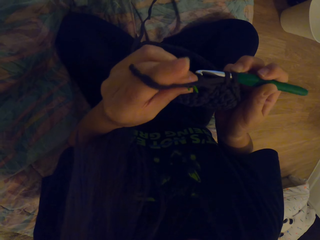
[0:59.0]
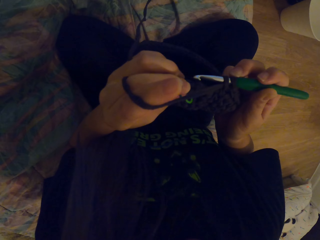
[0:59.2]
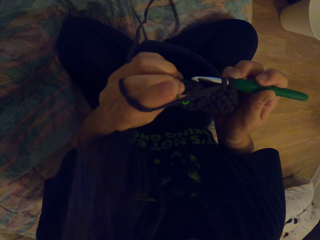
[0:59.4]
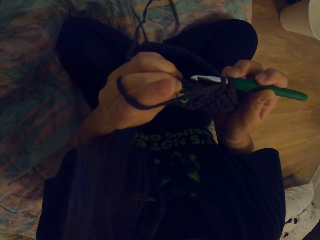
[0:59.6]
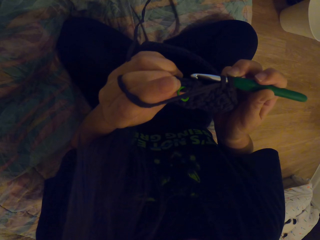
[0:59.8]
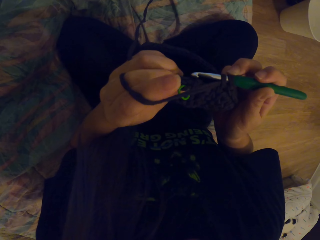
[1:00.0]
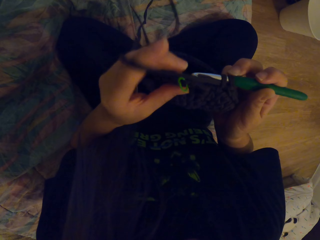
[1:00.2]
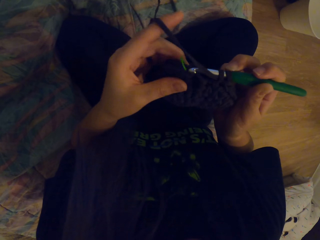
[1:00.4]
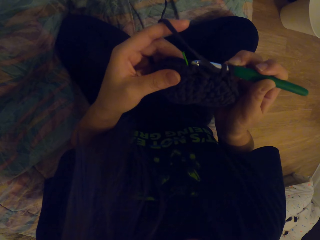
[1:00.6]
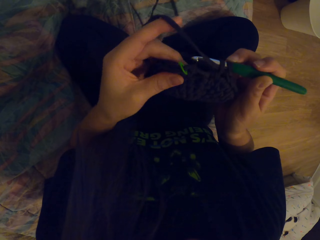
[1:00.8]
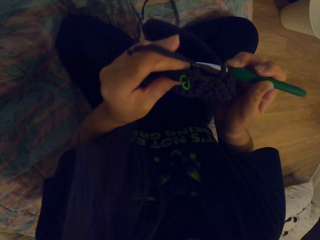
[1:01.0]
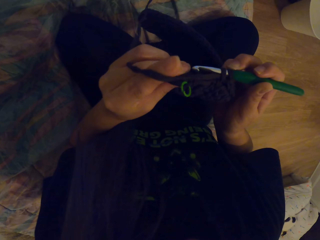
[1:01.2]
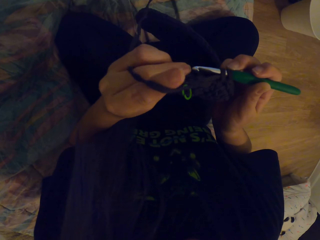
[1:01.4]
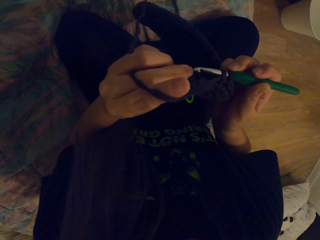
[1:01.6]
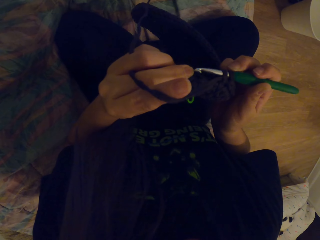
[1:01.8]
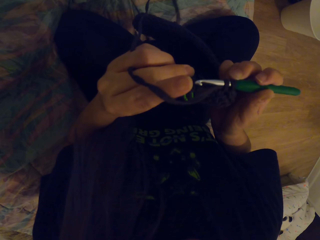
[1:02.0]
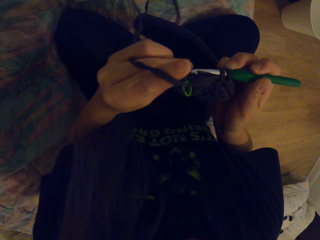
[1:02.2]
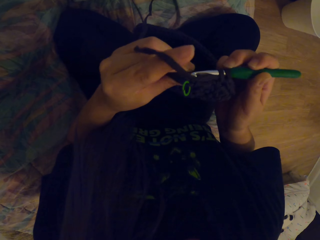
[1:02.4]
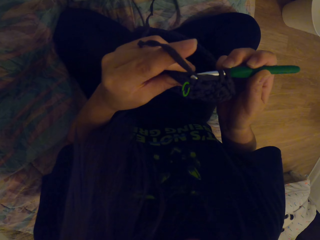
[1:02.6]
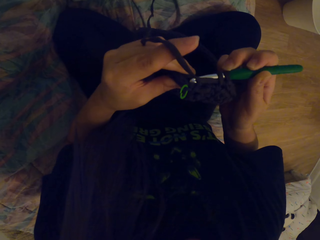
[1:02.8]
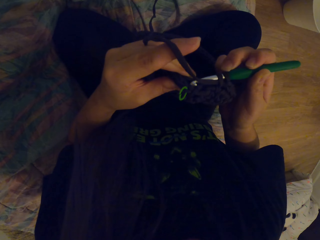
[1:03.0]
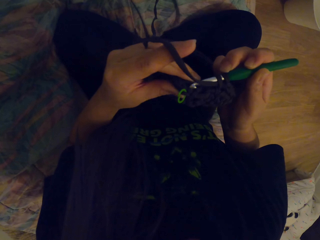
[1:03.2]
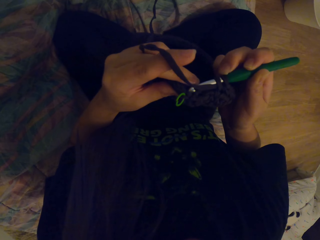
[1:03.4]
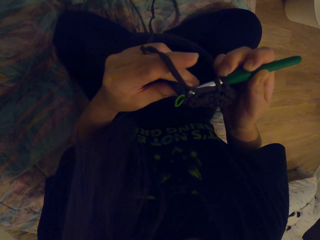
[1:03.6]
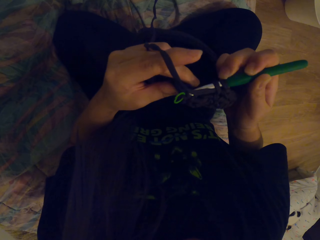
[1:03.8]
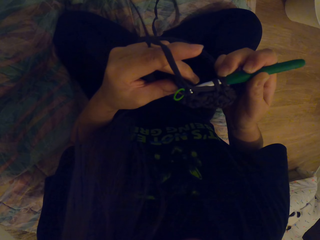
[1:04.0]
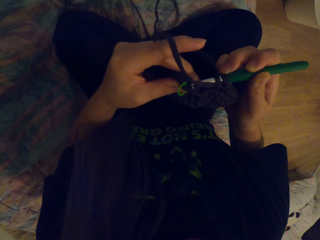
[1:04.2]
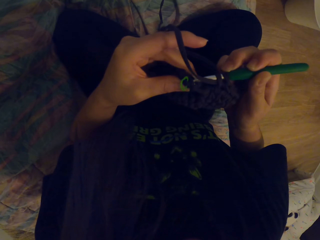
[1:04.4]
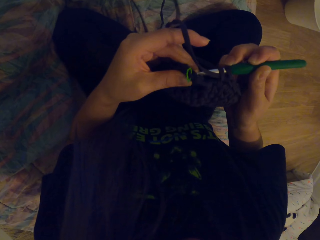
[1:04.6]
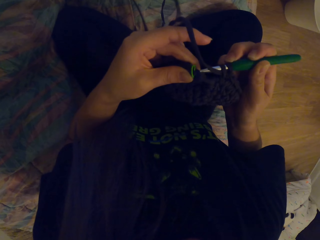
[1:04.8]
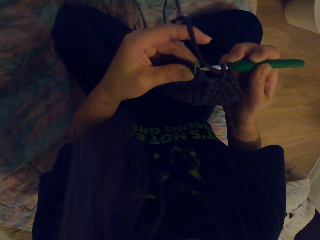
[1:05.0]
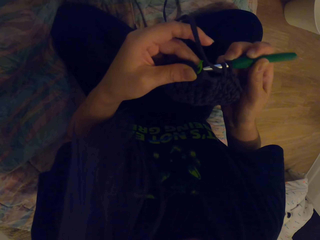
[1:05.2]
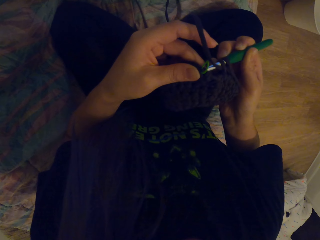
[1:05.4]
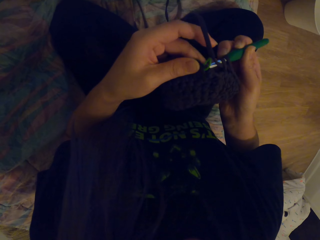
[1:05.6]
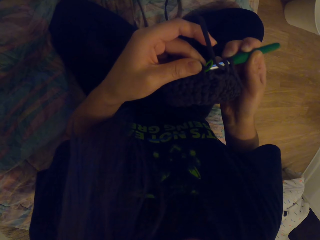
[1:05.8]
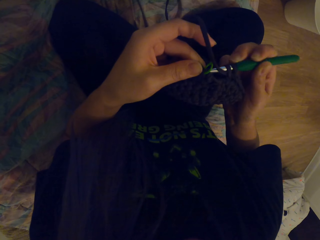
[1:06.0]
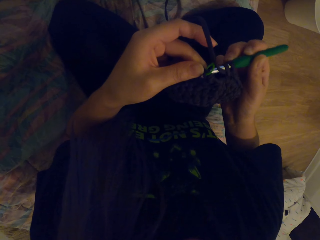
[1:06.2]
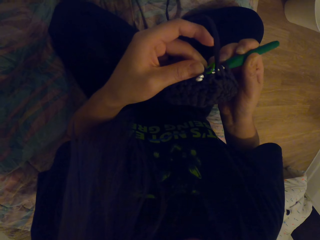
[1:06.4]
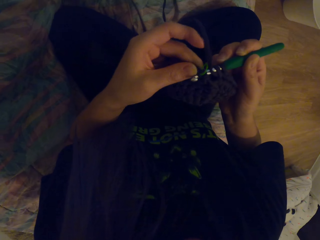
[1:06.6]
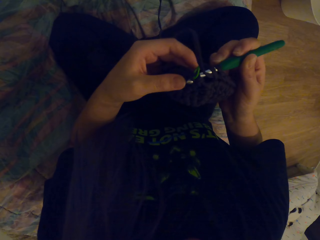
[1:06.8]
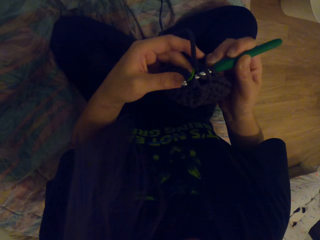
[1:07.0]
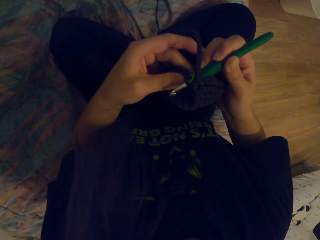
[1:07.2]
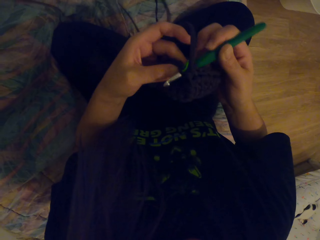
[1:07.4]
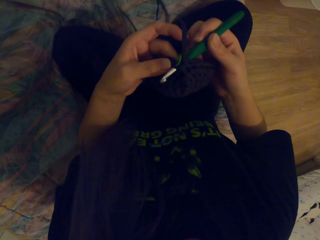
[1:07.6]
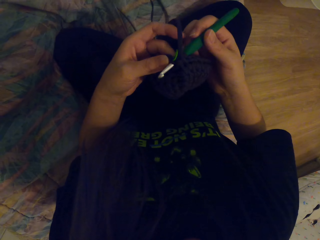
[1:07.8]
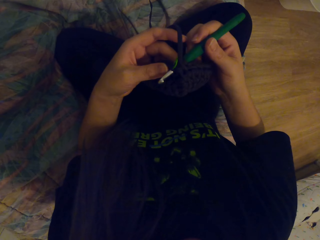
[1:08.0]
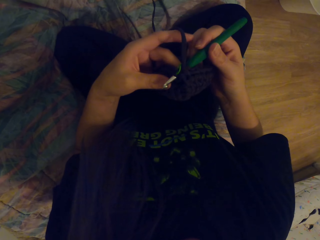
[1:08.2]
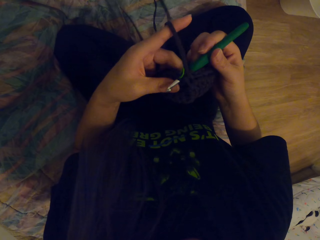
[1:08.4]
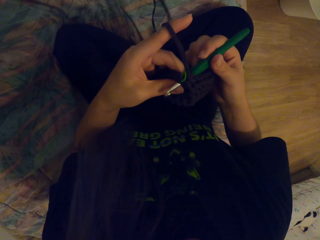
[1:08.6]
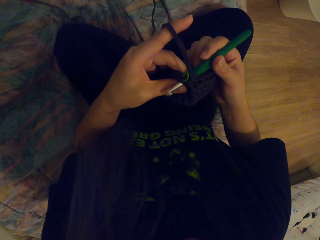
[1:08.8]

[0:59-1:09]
The camera wearer inserts the crochet in the fabric.

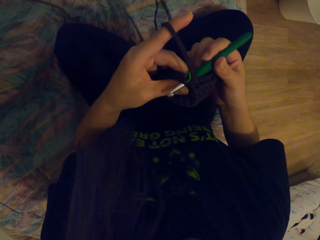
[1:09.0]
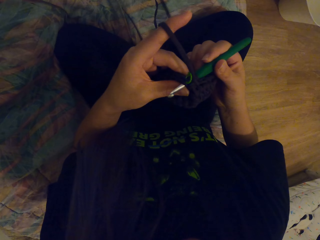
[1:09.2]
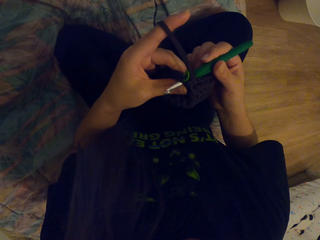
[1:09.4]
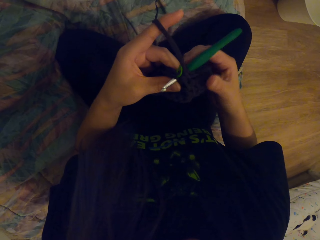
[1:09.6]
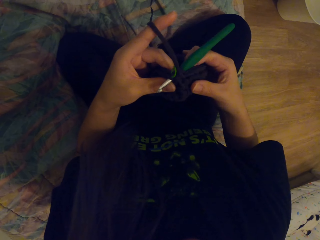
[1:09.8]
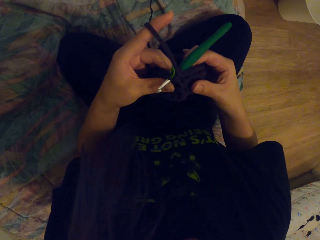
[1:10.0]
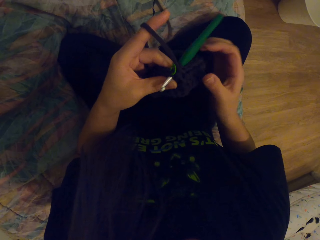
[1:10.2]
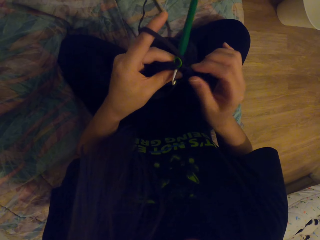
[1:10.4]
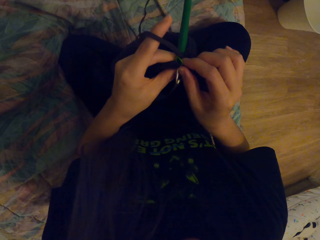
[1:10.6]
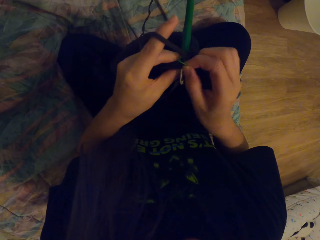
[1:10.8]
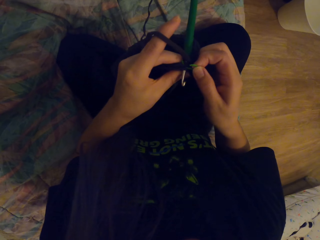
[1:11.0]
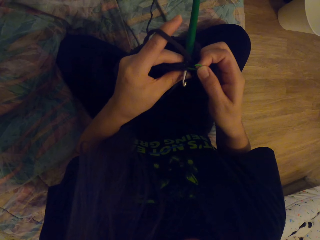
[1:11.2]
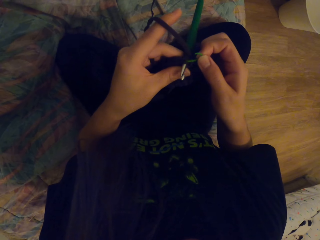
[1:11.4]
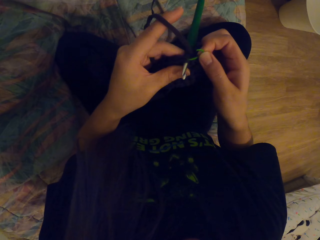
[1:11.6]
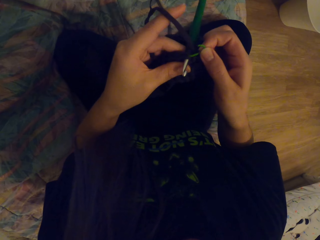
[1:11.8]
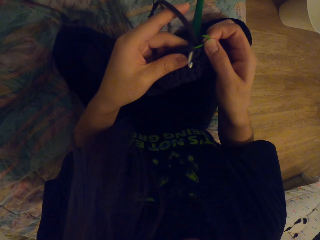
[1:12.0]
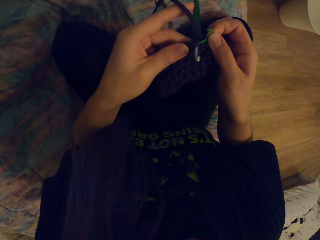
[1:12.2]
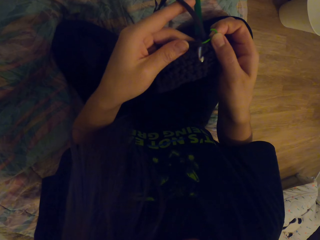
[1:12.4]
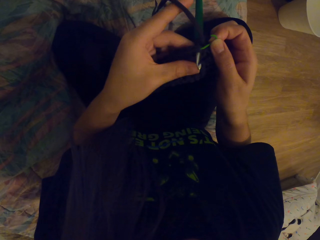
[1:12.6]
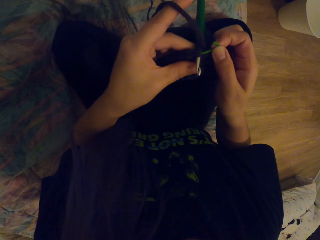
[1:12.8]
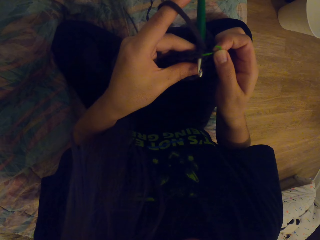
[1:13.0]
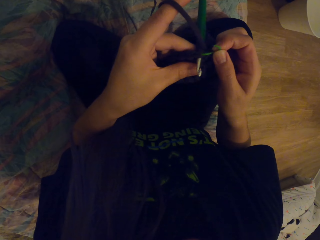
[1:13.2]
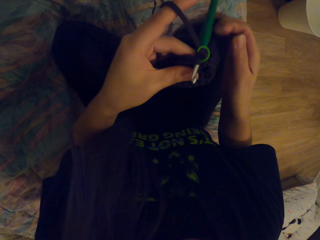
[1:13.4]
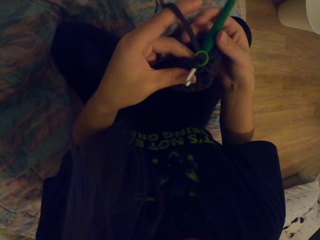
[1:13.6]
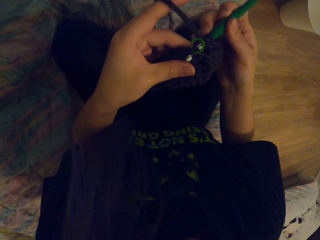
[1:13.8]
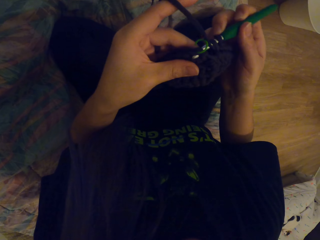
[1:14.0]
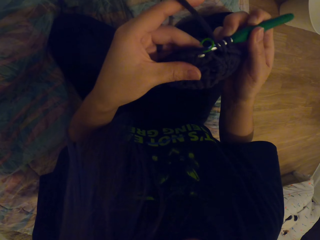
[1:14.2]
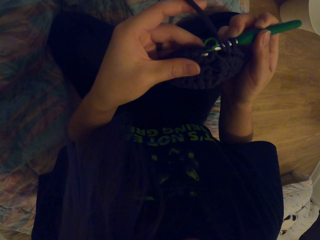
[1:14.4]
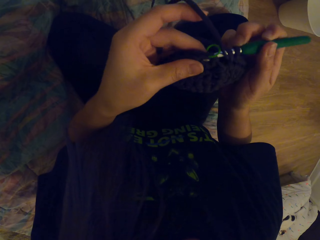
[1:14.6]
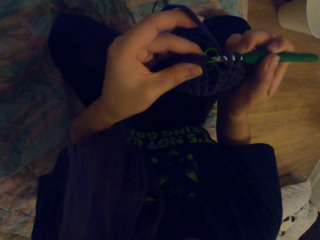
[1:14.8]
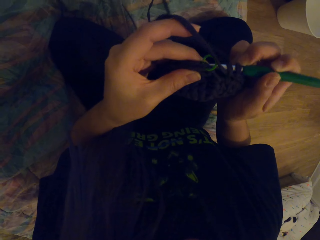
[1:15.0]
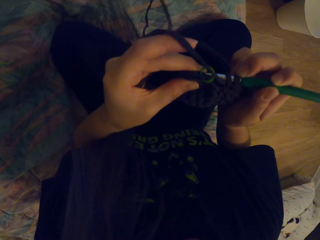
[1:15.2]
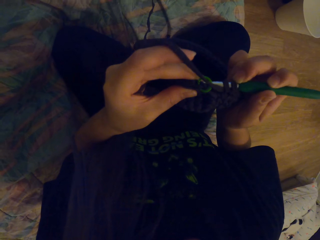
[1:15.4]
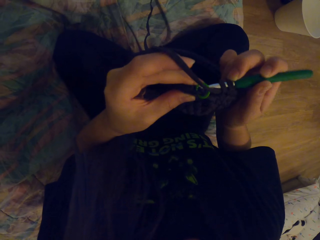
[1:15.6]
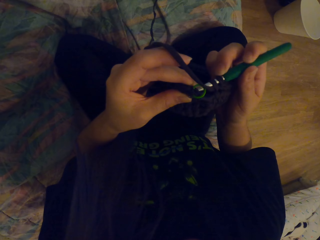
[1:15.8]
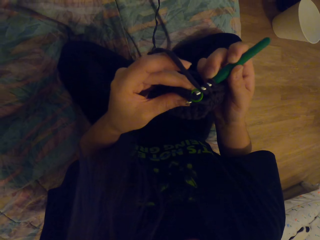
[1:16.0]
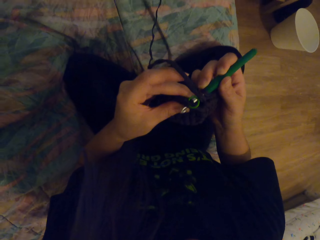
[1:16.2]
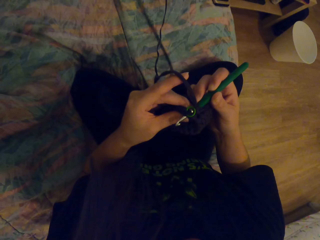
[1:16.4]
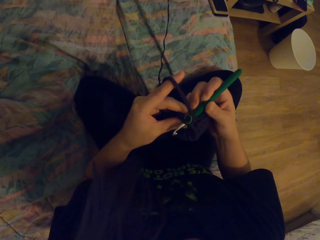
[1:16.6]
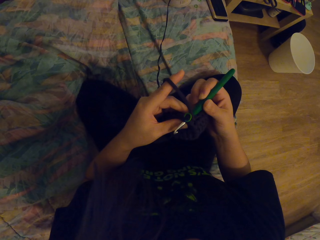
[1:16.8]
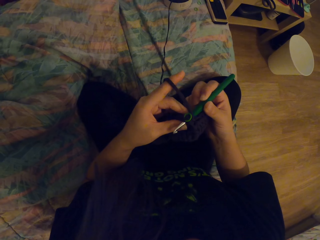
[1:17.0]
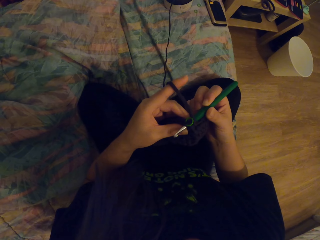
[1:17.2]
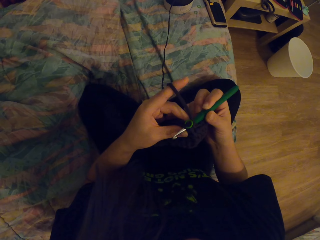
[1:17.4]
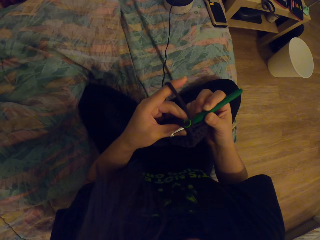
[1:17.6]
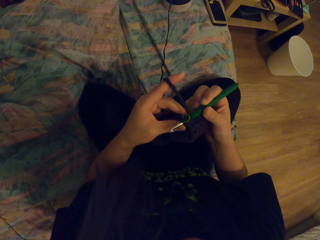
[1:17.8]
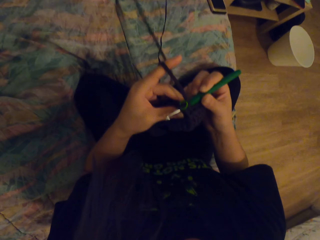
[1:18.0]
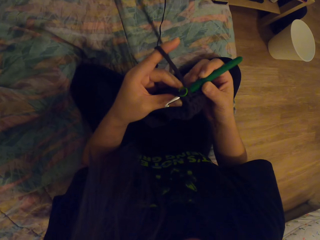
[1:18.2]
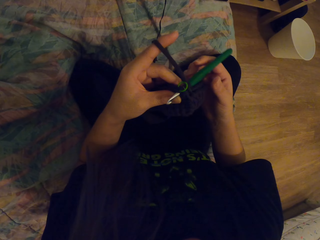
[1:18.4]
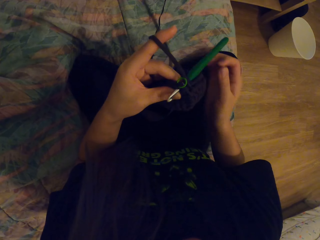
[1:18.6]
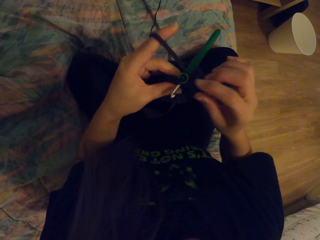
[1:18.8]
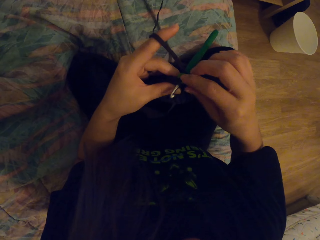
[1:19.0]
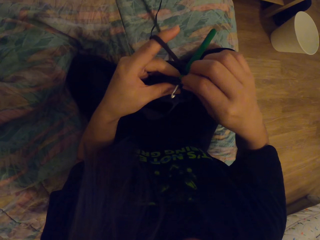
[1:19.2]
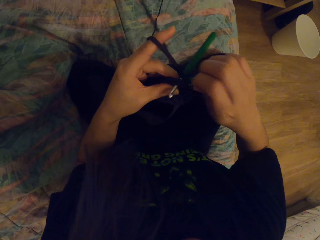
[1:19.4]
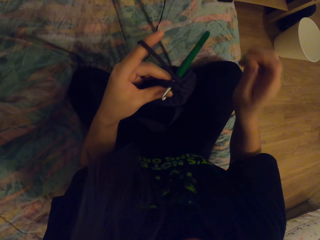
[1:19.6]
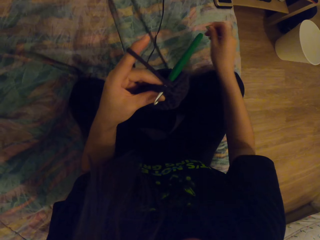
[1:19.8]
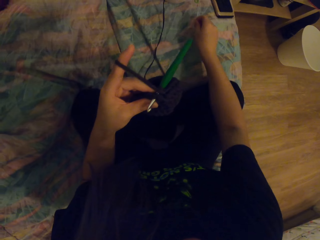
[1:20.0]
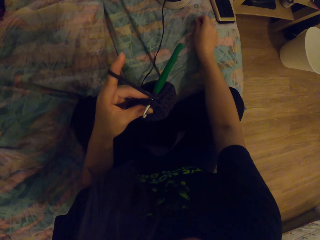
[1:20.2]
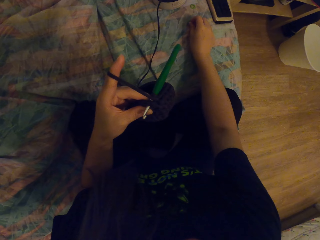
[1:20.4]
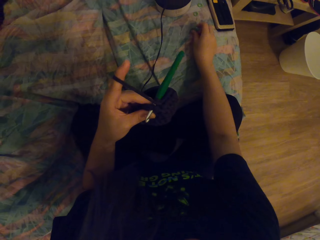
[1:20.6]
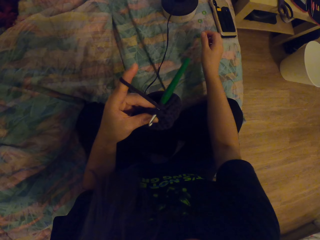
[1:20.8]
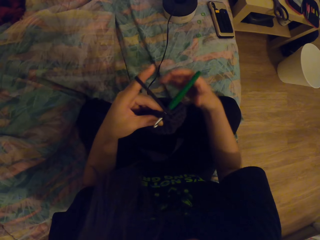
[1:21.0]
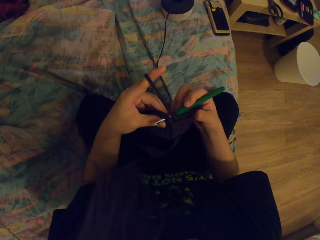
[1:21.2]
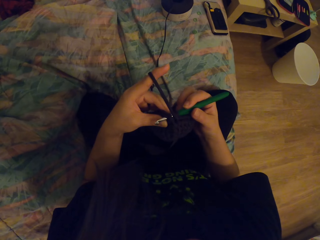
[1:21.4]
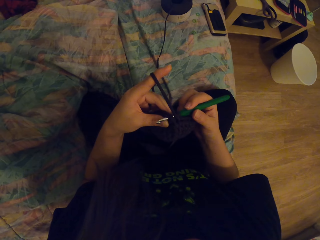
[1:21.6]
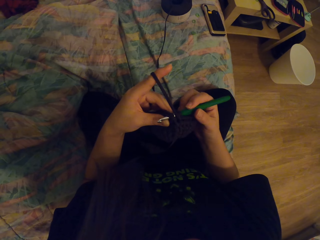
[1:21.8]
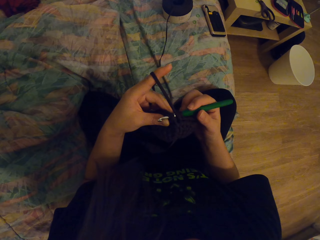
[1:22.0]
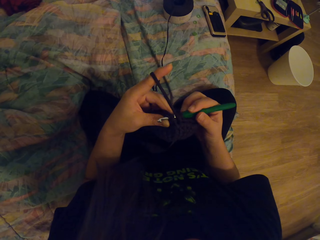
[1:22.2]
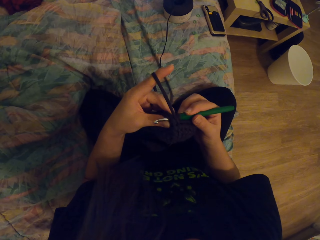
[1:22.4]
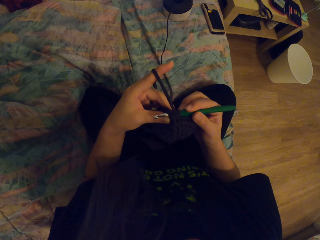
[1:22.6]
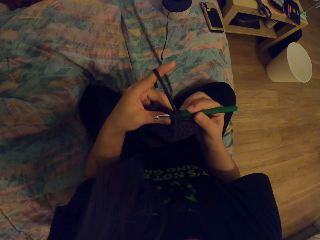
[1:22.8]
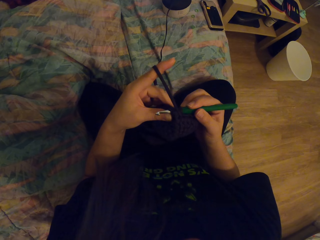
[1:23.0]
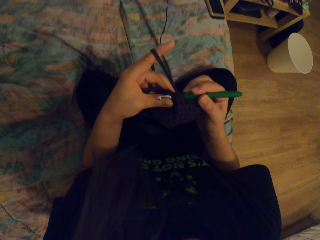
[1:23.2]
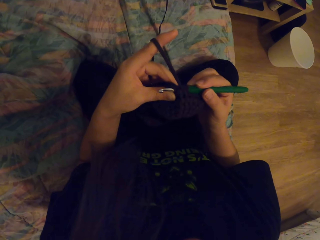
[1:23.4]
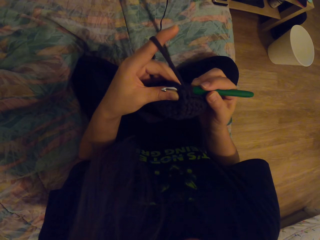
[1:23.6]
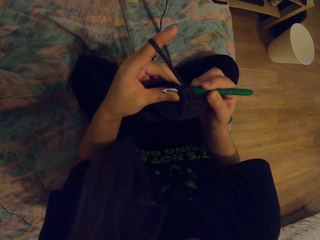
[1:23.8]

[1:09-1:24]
The camera wearer holds the green rubber. They pull the crochet. They look at the fabric. They put the green rubber down on the bed. They remove something from the fabric. They move the crochet in the fabric.
